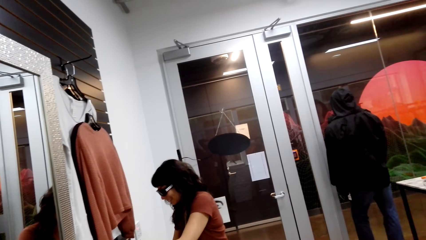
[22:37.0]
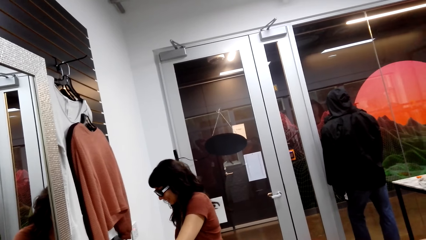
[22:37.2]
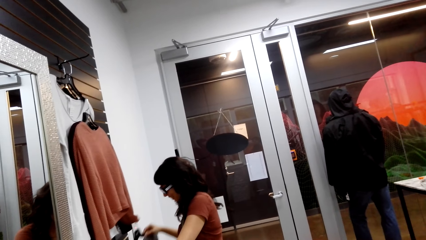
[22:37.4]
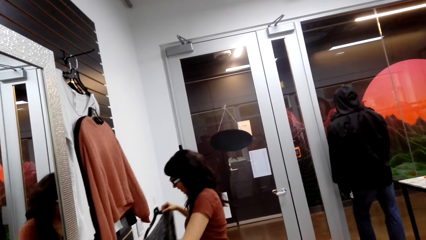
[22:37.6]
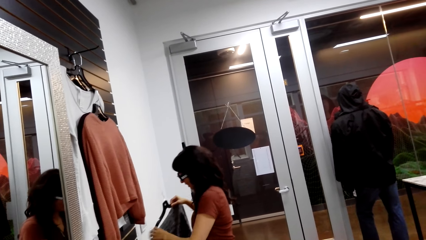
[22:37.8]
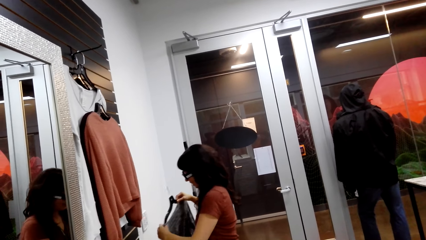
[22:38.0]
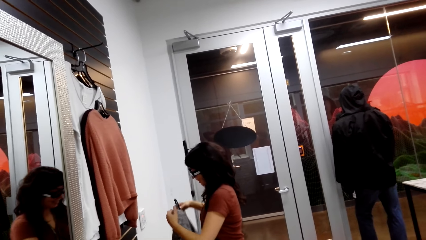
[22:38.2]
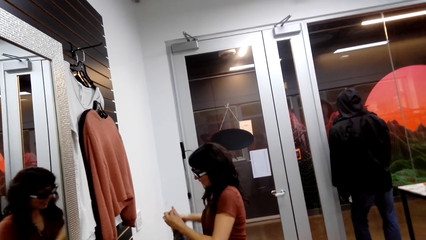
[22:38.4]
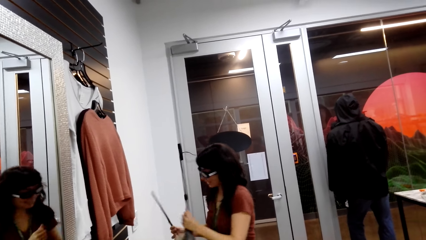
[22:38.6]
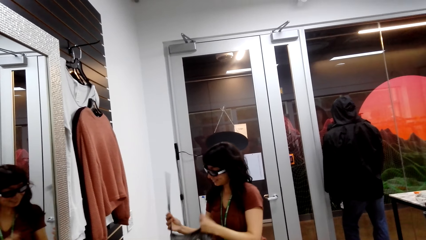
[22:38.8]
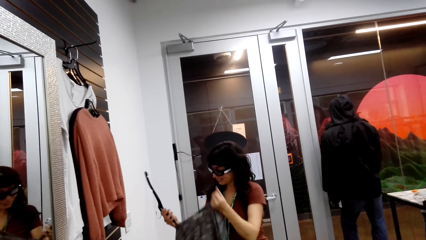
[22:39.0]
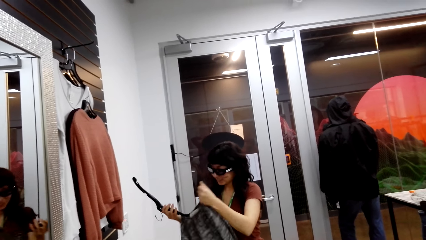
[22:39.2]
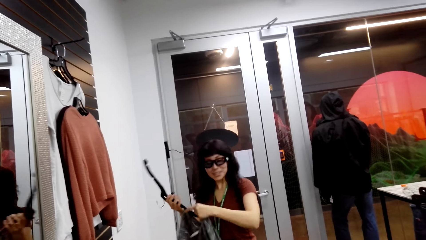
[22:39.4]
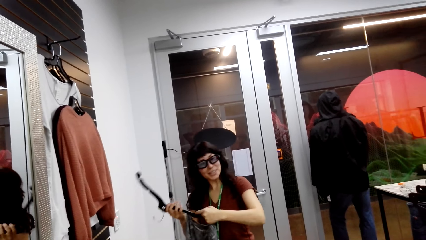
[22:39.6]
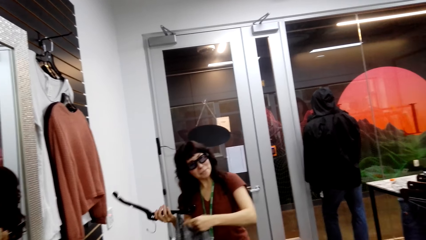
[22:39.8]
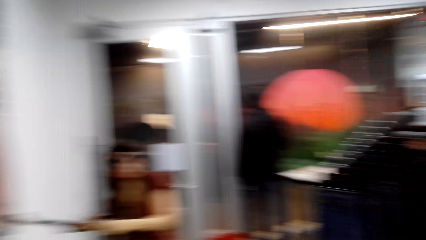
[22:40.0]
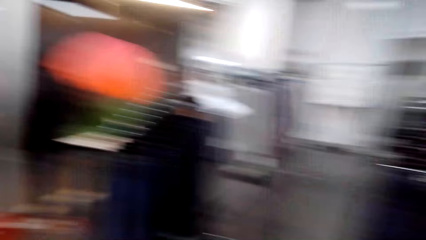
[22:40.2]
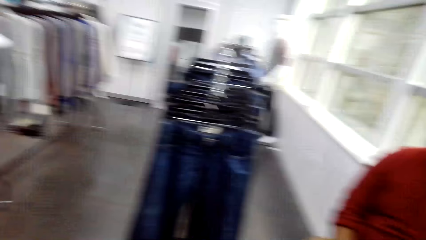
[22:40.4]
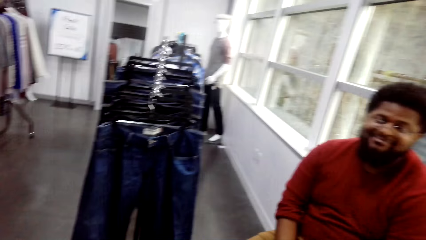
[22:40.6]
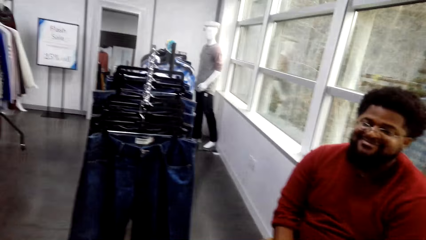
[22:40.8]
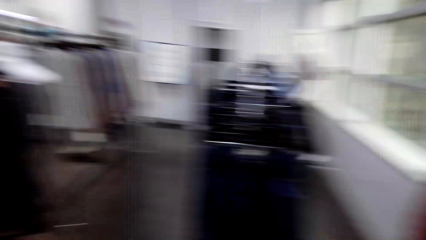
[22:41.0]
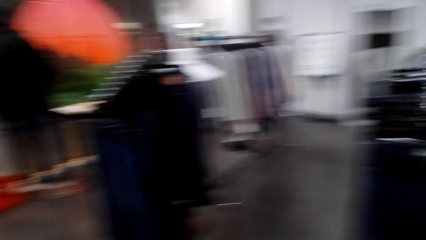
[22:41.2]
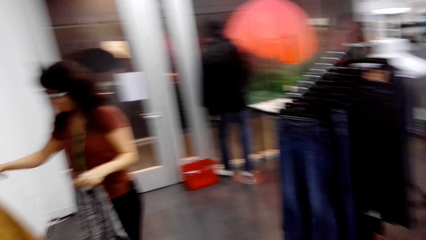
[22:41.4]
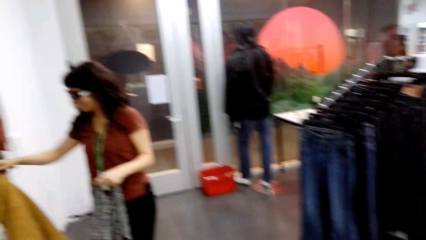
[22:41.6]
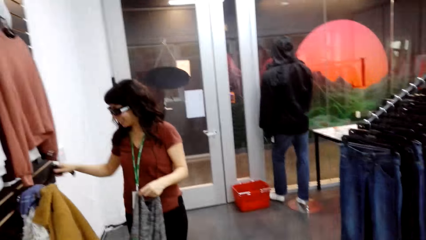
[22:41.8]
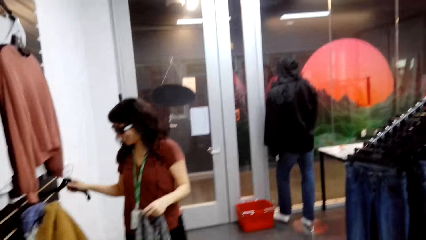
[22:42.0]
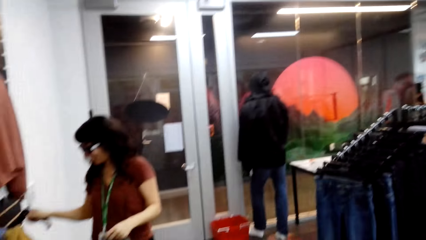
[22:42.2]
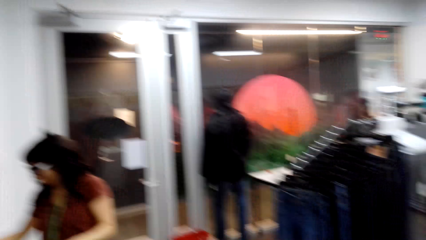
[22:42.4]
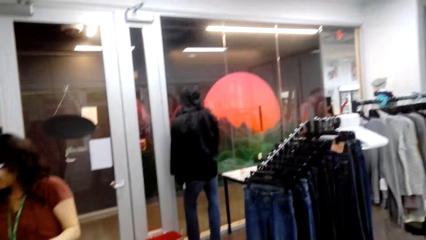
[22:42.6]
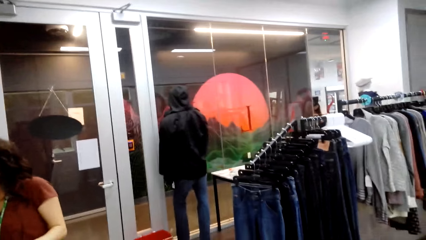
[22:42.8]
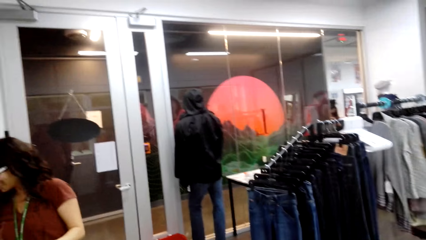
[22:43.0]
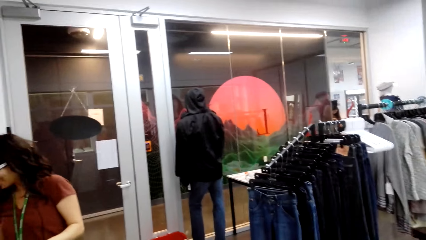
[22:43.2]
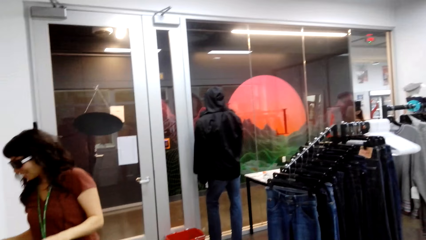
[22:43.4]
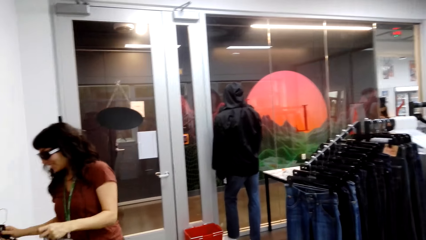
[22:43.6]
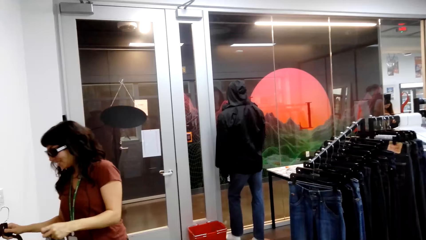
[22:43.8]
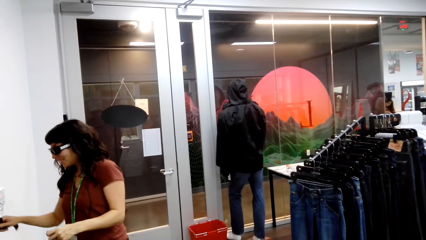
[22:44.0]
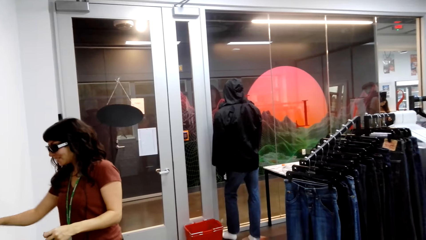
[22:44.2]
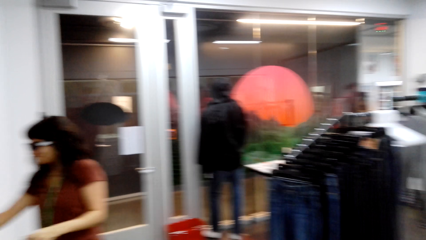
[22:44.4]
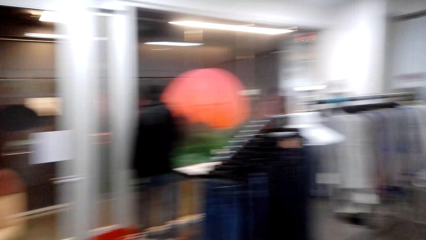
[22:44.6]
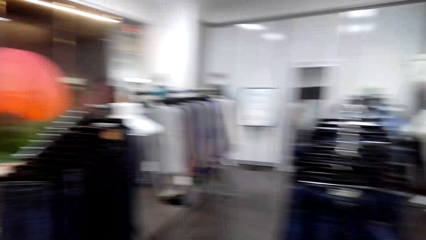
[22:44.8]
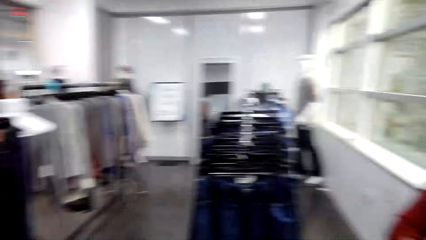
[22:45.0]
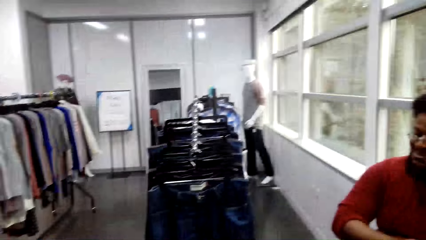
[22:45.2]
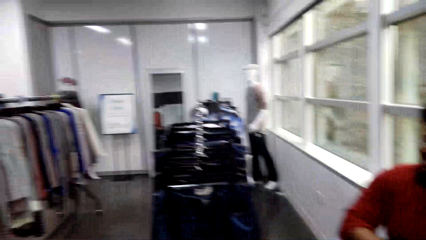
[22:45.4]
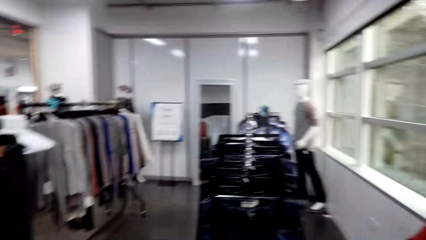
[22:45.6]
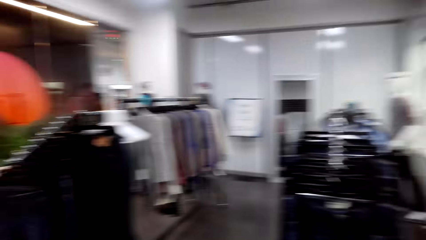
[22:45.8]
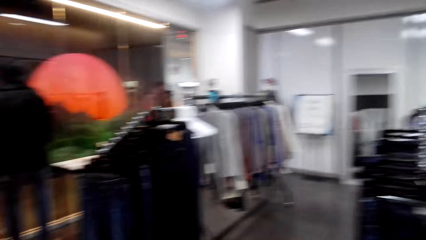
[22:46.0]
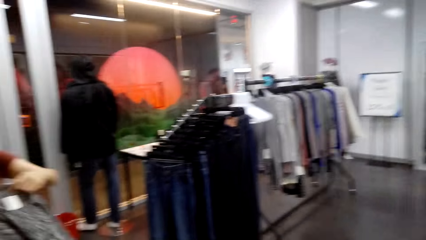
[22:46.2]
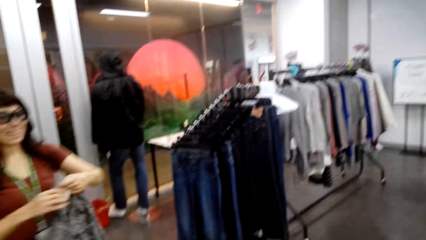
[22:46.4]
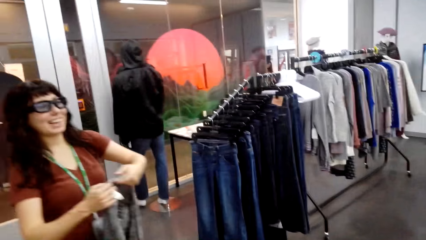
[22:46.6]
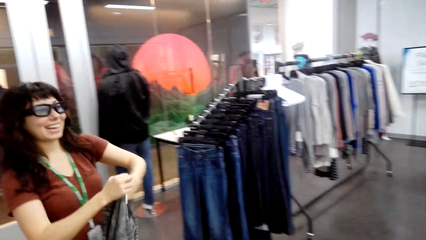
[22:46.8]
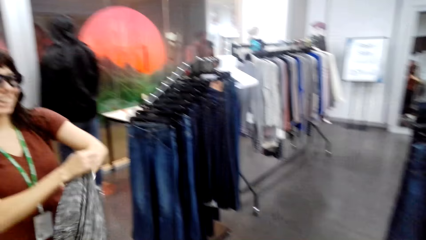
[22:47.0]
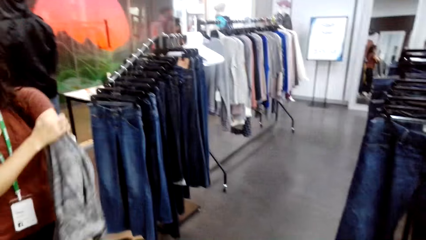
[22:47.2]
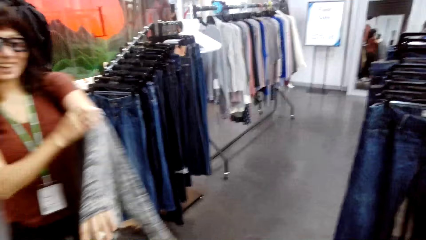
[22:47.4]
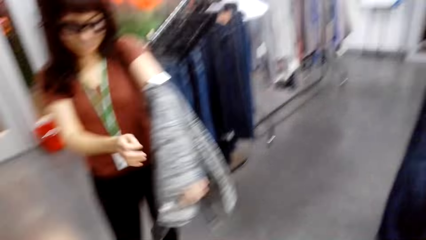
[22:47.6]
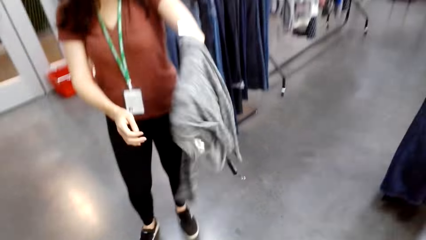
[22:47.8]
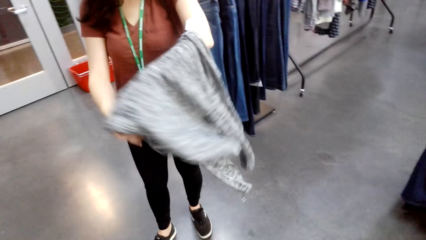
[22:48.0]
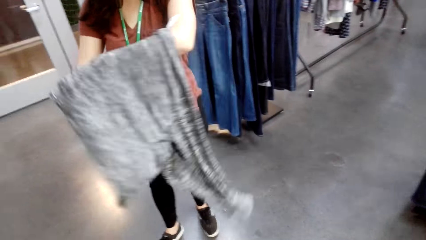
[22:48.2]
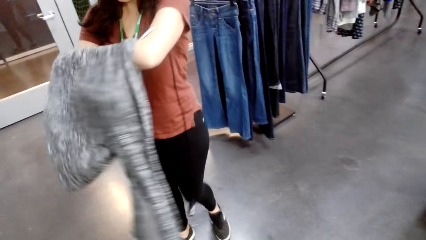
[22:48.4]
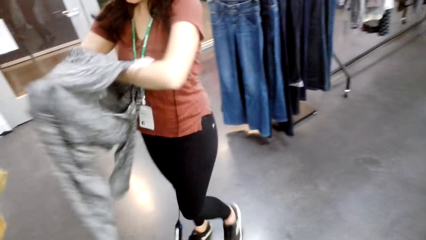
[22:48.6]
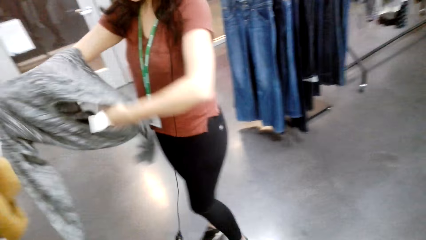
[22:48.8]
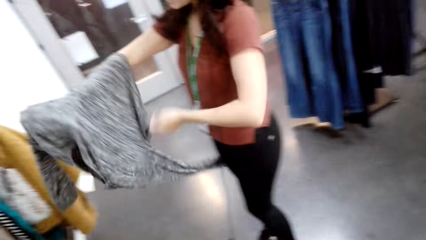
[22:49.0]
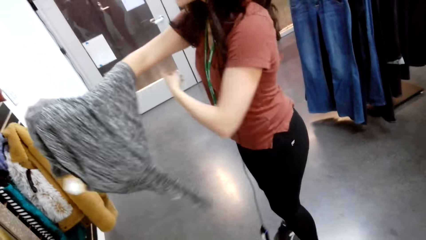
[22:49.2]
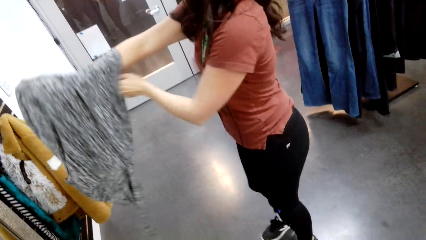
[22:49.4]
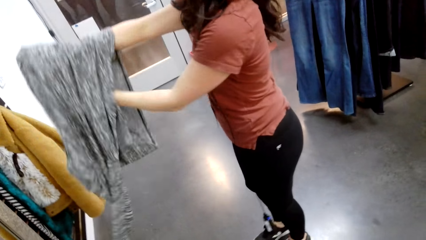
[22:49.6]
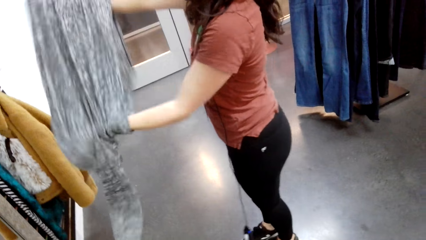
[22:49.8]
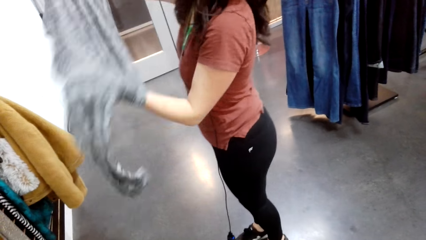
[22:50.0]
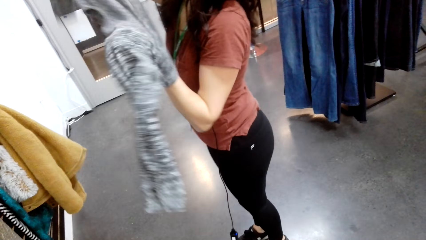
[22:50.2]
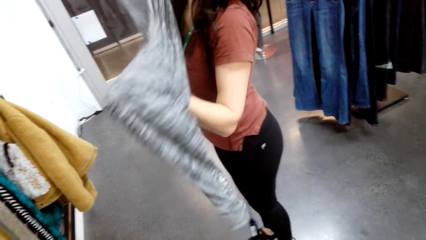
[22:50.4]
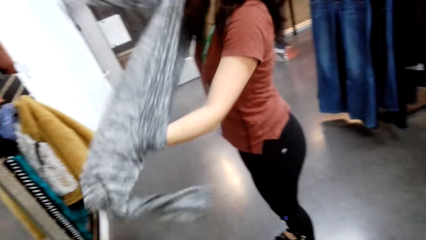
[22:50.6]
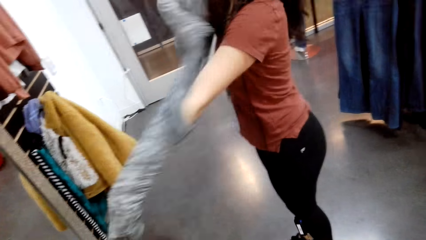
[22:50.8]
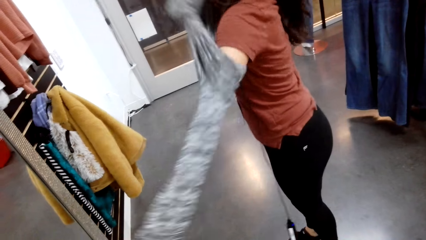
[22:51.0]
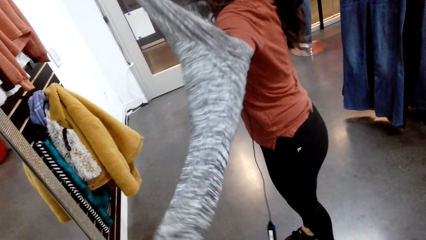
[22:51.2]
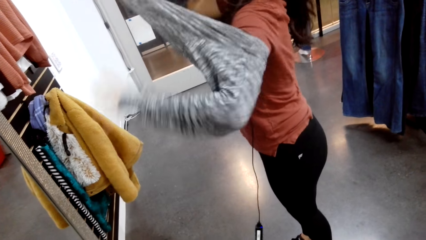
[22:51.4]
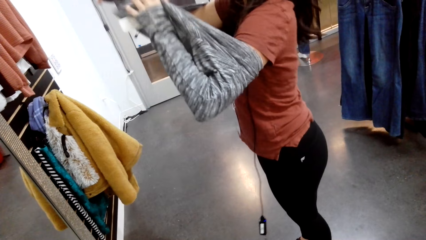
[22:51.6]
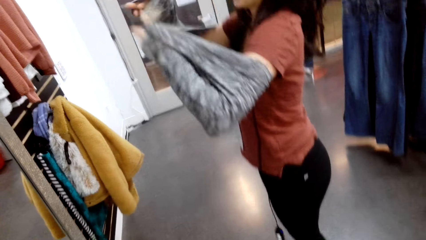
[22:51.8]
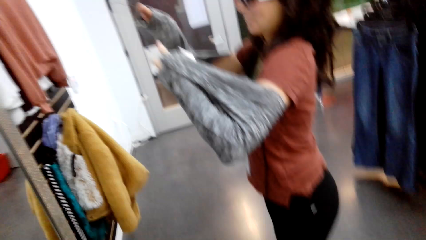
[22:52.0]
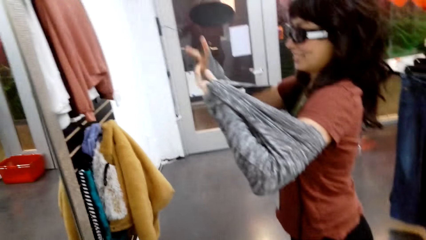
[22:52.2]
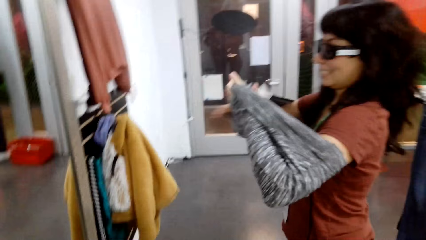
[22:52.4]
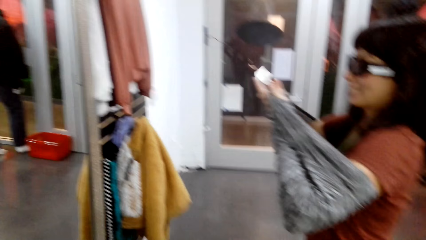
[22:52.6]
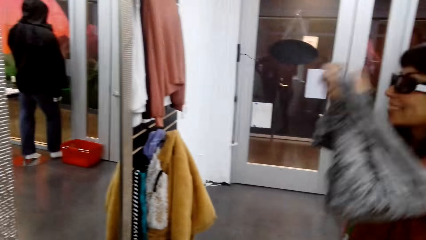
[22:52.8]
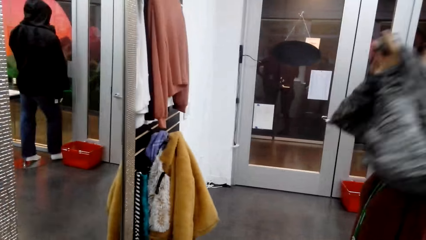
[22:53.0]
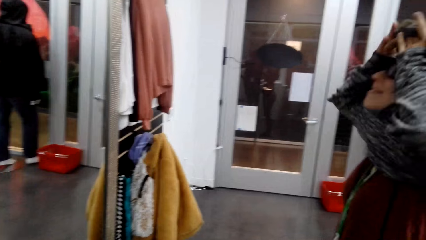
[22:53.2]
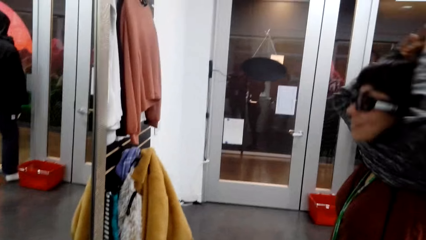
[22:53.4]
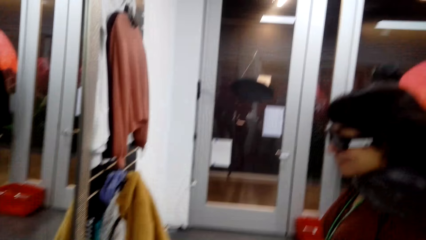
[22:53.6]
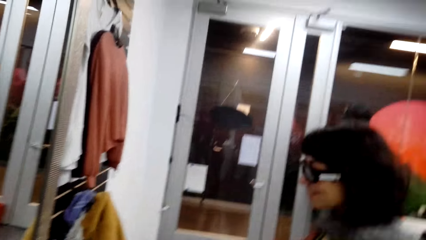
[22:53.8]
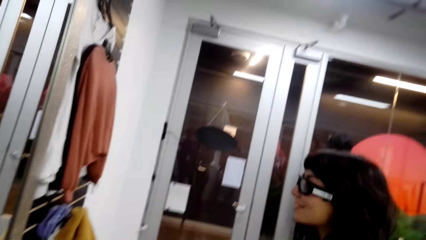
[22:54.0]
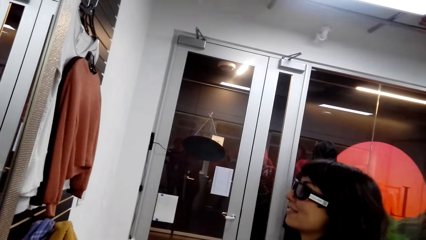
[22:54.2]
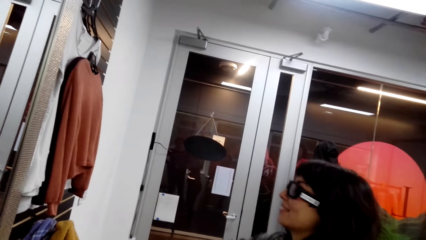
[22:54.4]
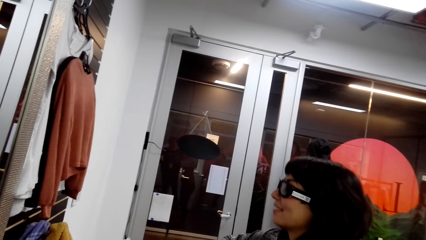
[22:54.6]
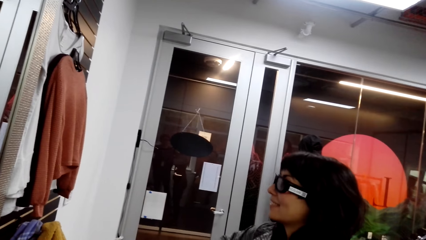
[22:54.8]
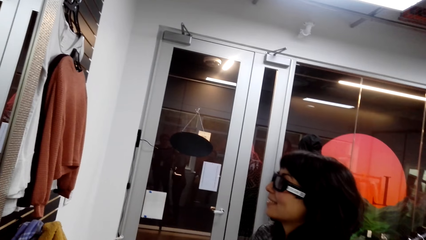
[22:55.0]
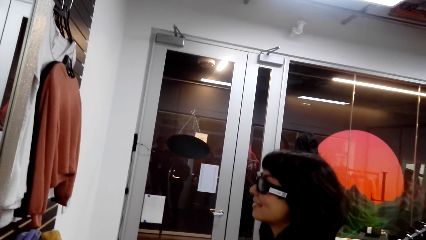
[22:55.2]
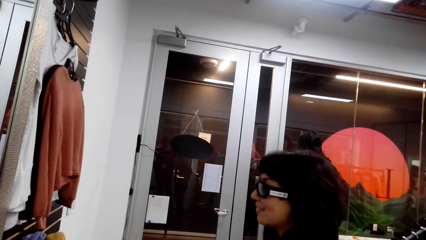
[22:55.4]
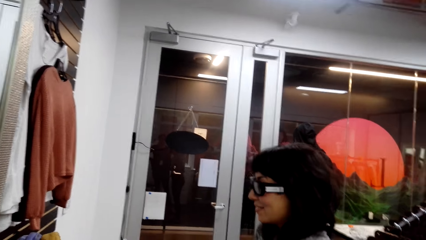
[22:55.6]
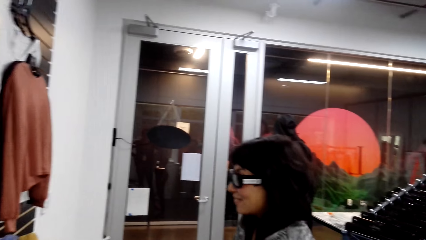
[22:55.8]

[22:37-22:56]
A woman picks up another sweater. The woman removes the sweater from the hanger, hangs the hanger on the pole, and tries on the sweater.
